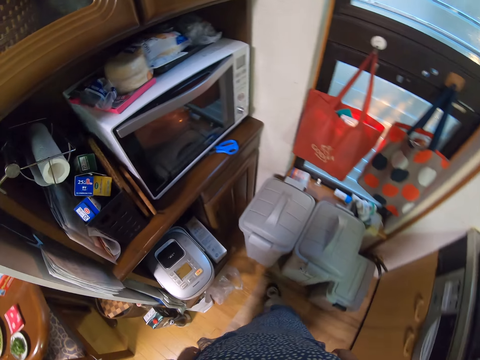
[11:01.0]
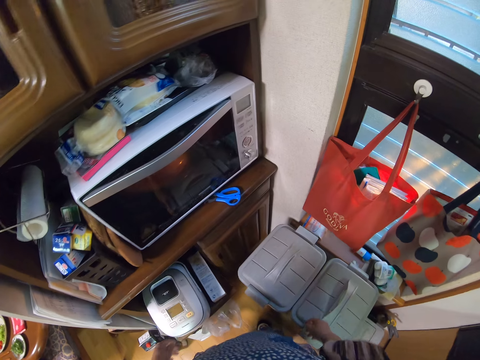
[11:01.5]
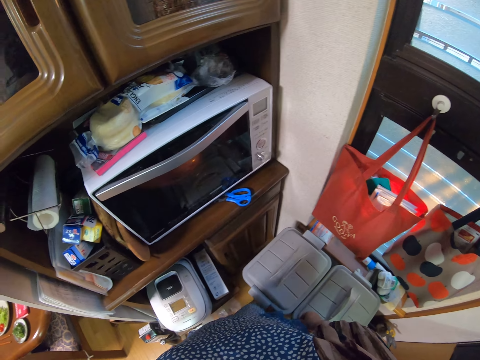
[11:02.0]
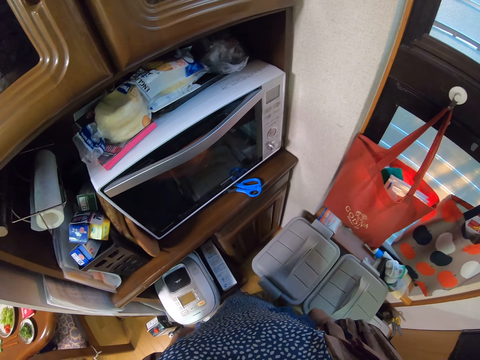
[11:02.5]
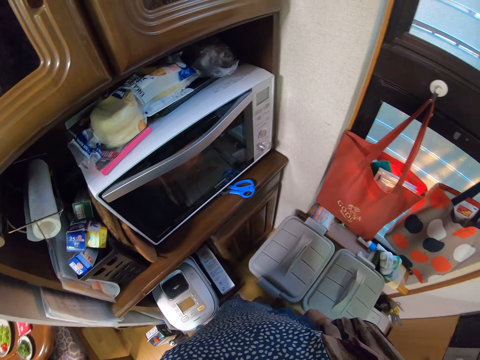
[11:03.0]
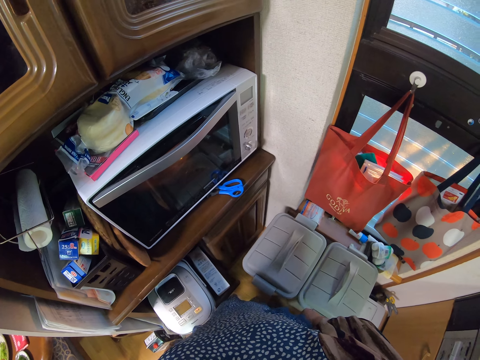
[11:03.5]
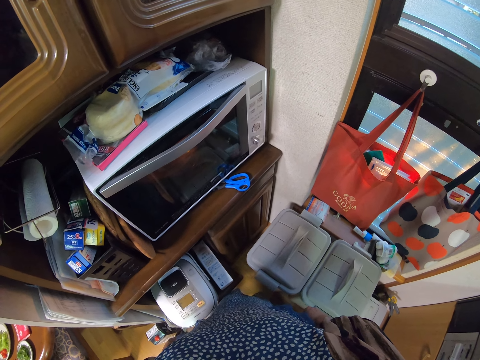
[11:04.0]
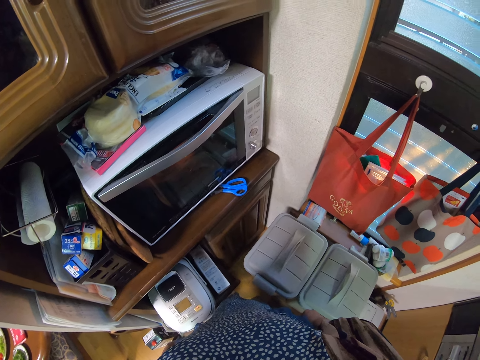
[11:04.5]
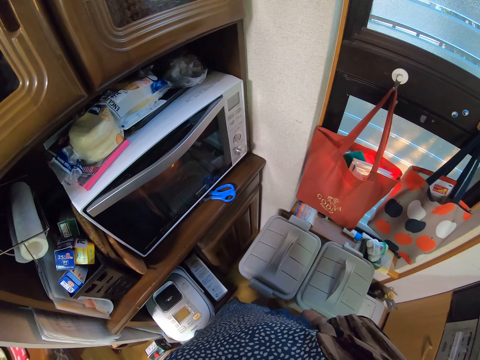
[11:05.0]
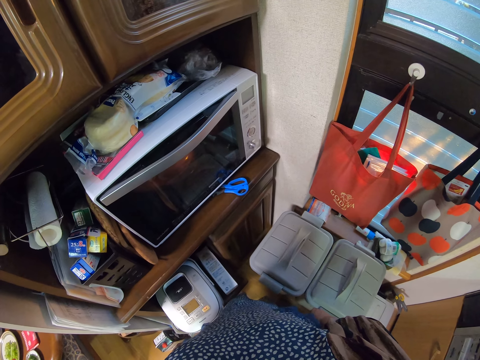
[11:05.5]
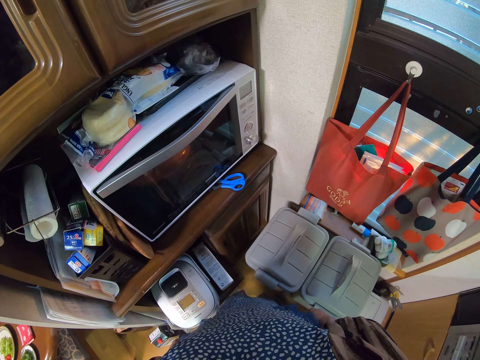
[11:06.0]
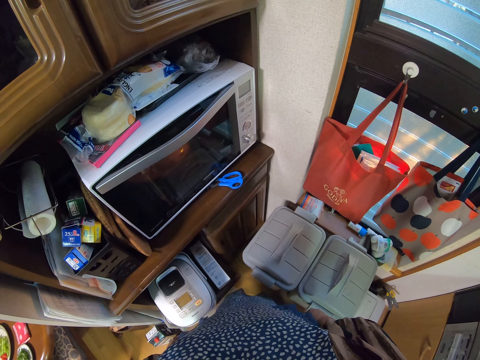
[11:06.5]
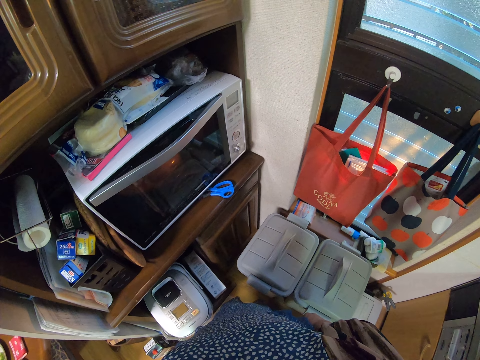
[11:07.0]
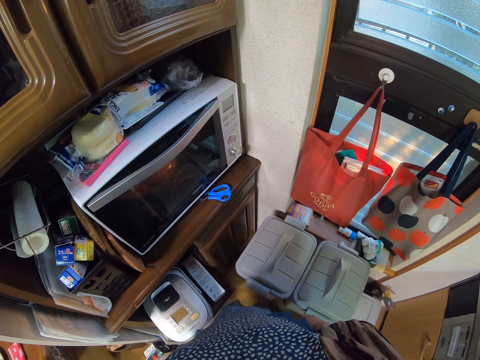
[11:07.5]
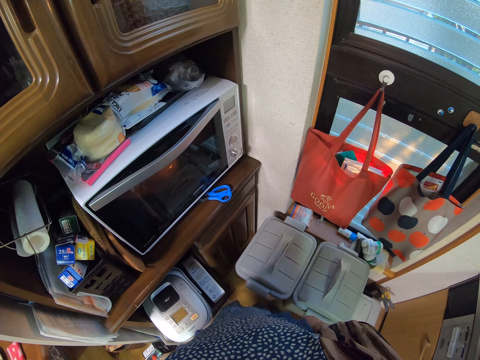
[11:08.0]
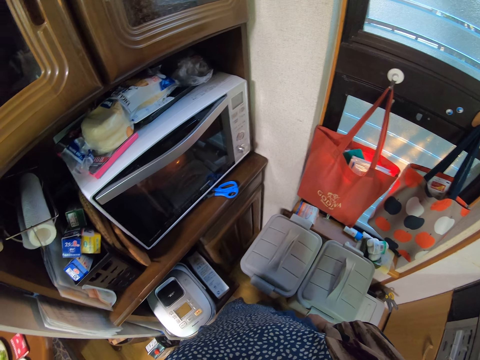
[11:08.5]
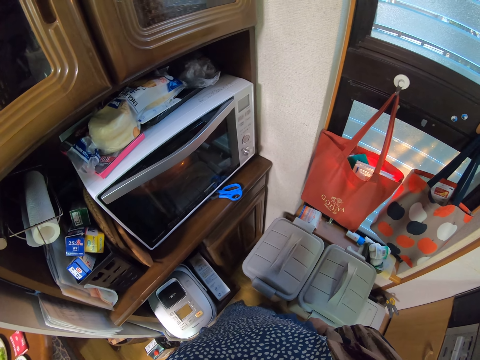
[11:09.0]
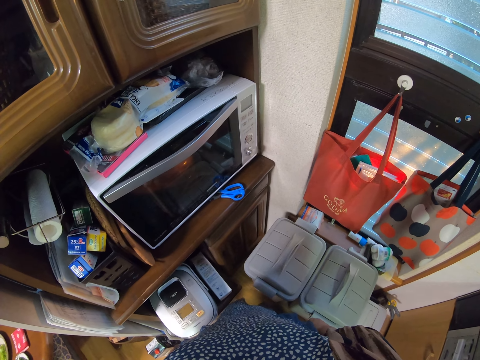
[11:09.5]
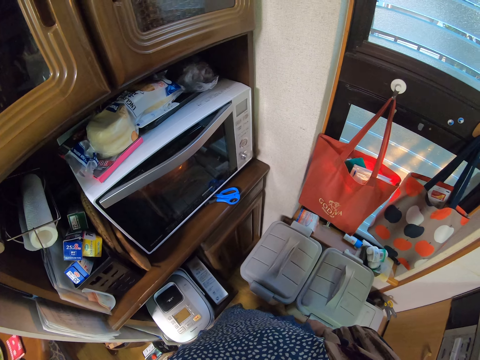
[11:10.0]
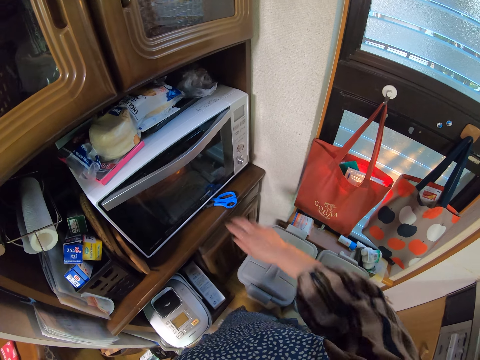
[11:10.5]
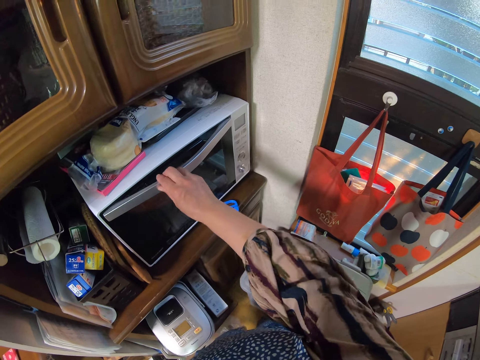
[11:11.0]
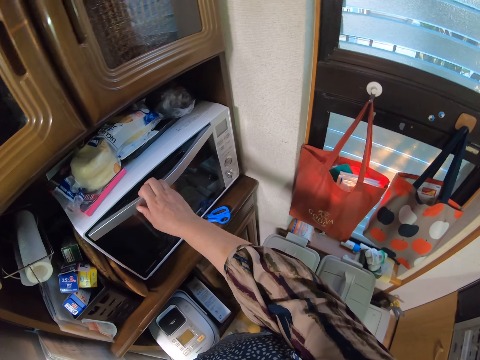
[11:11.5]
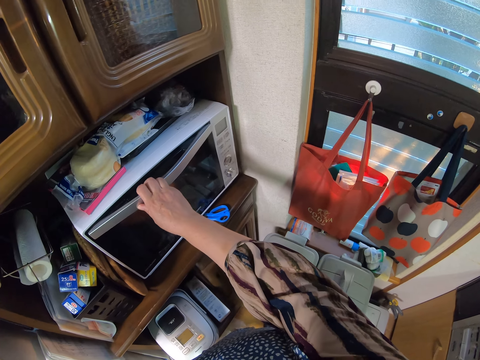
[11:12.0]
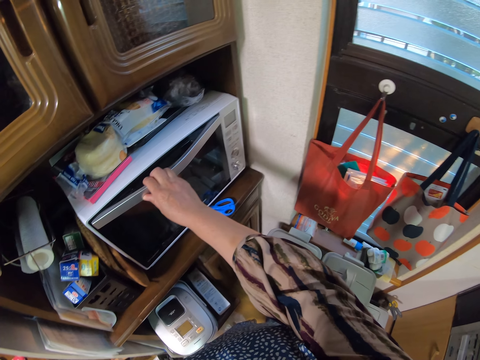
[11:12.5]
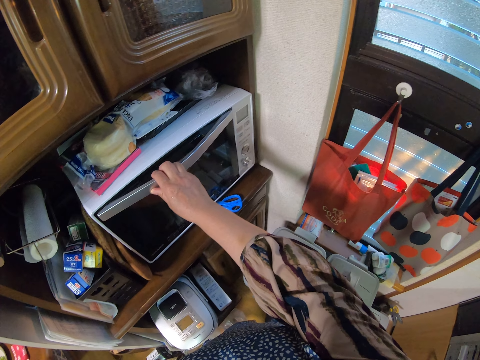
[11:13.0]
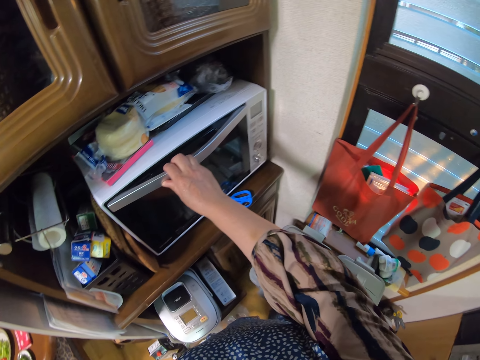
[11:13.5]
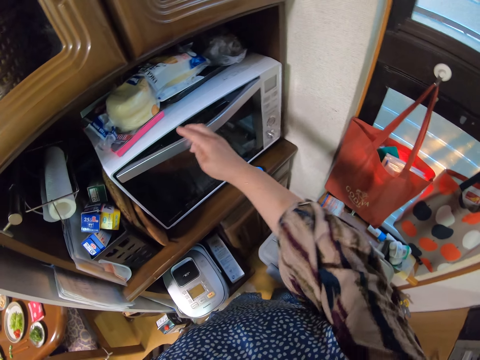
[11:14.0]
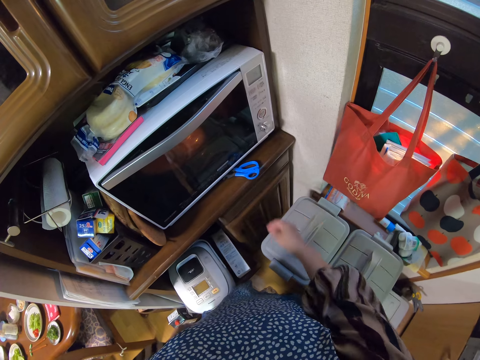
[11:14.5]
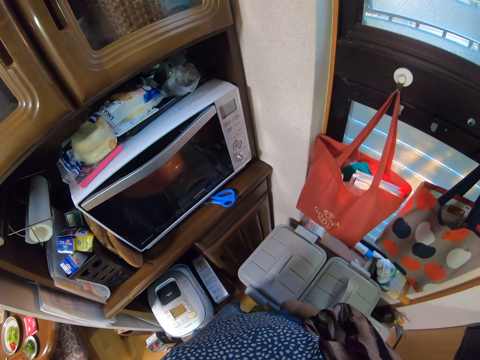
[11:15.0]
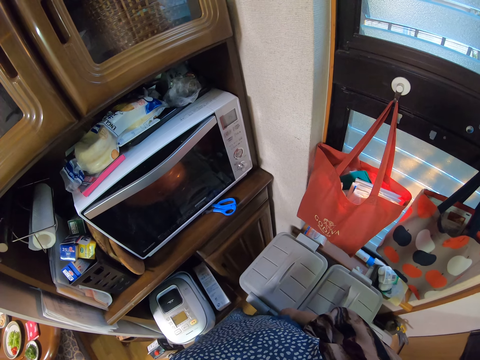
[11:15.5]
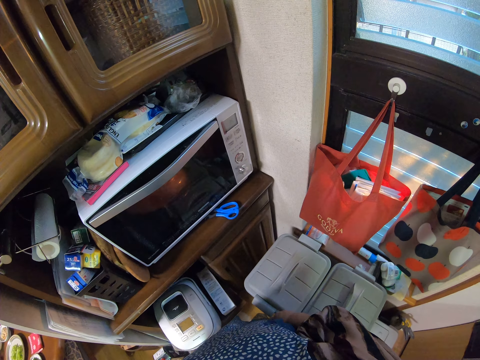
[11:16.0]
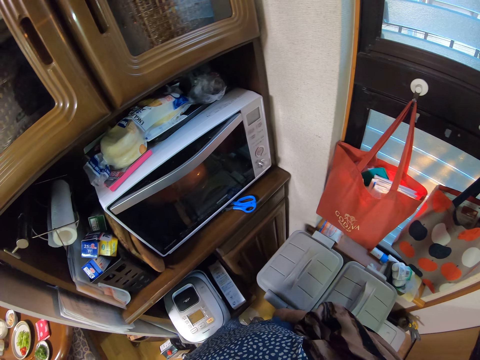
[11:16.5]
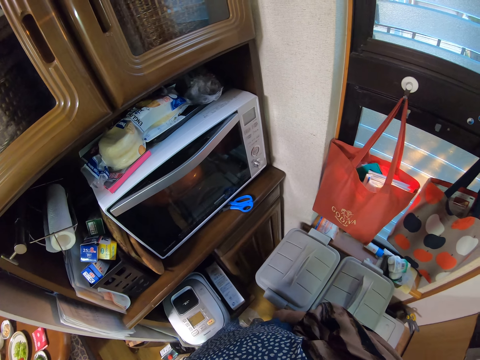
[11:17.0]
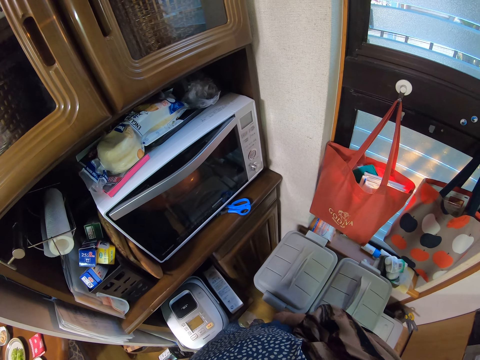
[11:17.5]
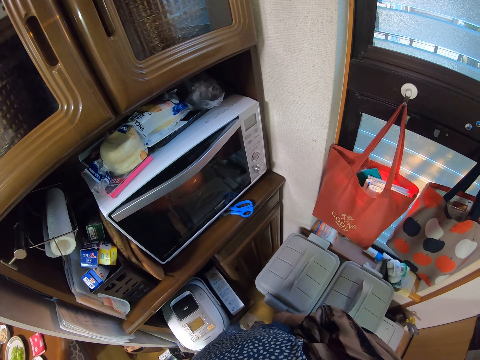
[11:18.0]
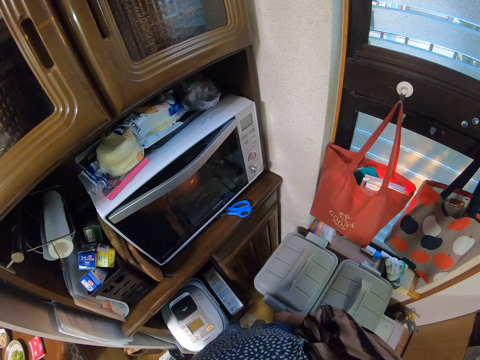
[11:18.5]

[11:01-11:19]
The camera wearer walks toward the oven or microwave. She stares at the oven. She holds the oven. She touches the microwave with her right hand. She stares at the oven. She removes her hand from the oven. She stares at the oven.

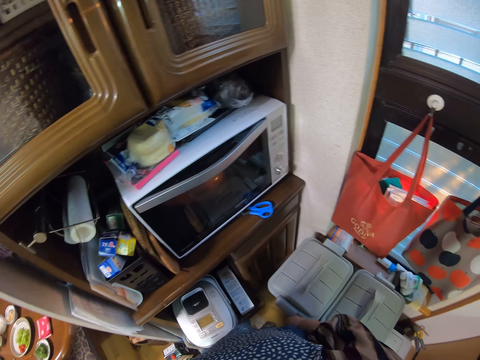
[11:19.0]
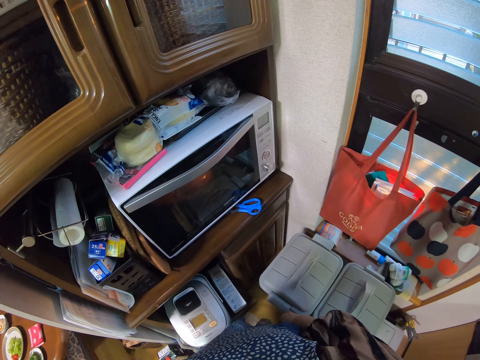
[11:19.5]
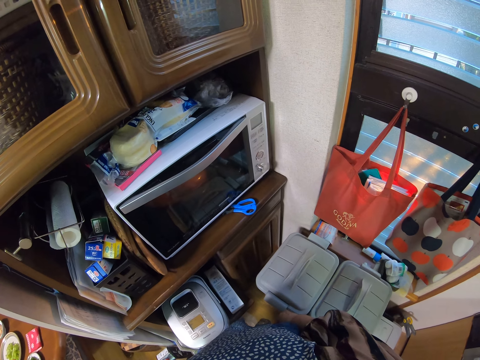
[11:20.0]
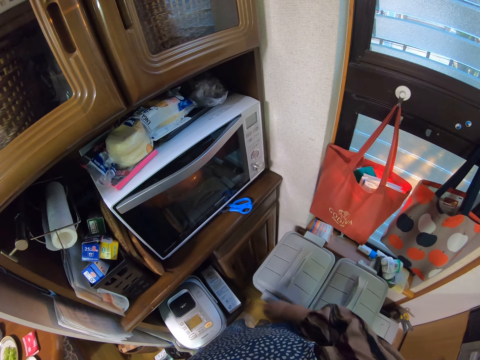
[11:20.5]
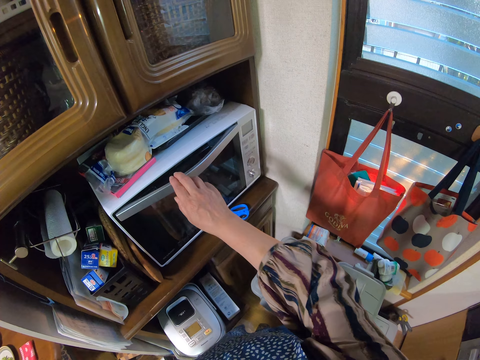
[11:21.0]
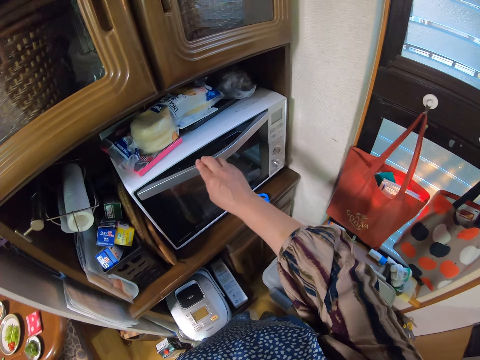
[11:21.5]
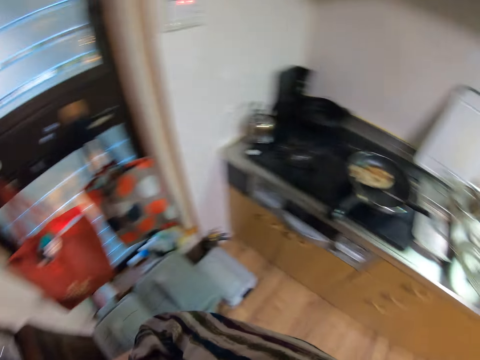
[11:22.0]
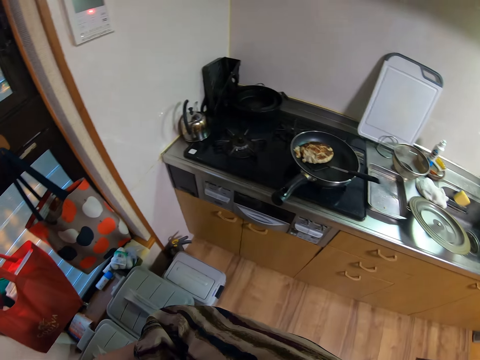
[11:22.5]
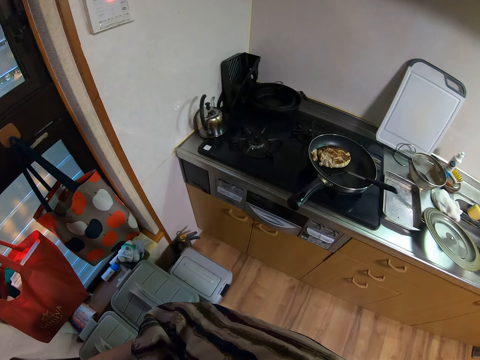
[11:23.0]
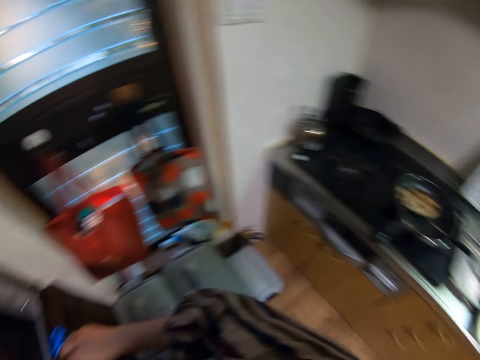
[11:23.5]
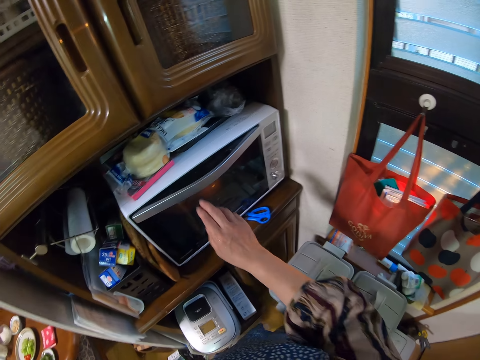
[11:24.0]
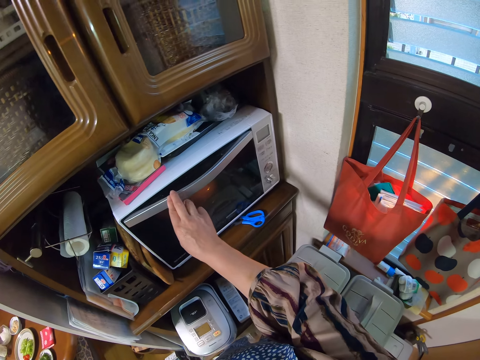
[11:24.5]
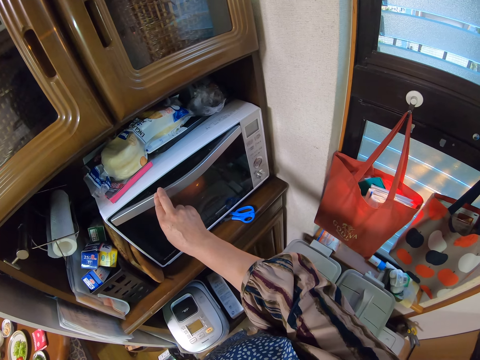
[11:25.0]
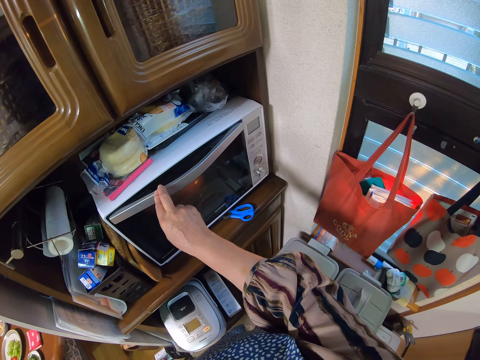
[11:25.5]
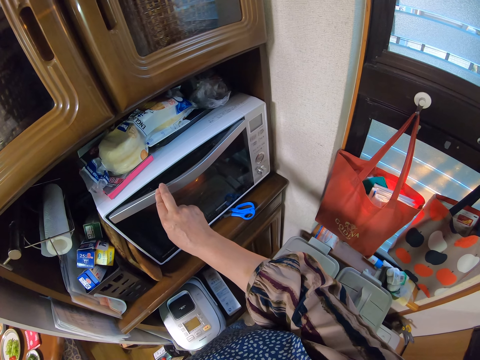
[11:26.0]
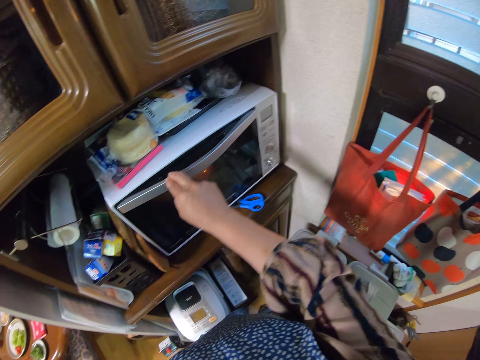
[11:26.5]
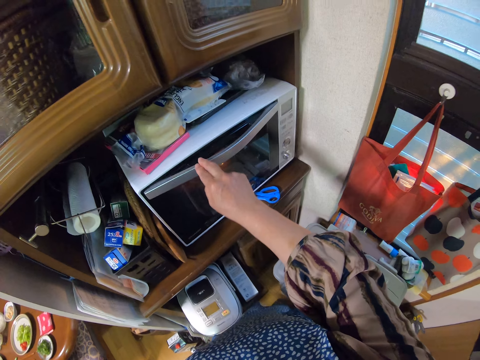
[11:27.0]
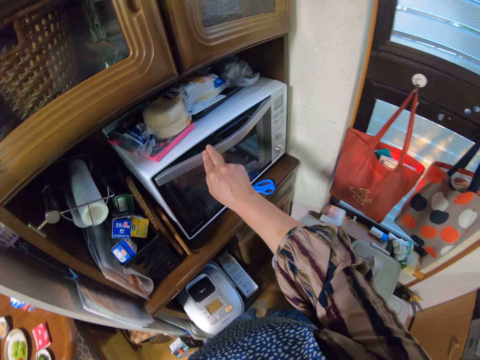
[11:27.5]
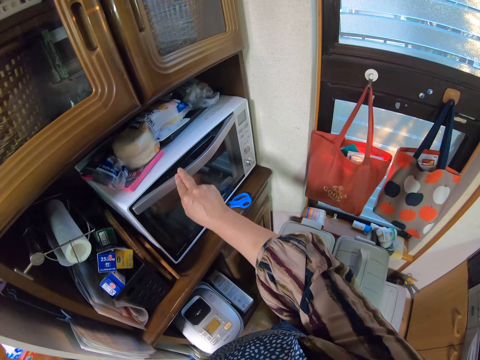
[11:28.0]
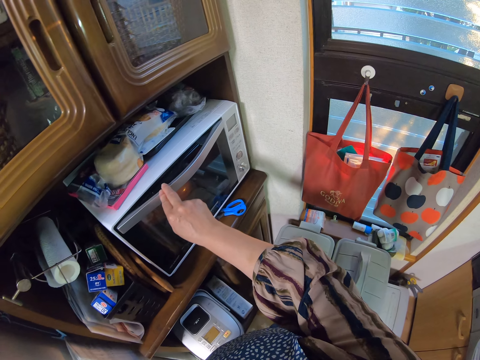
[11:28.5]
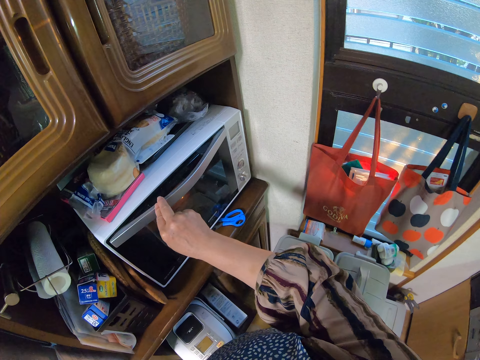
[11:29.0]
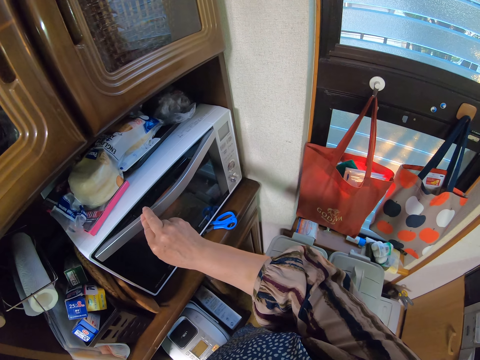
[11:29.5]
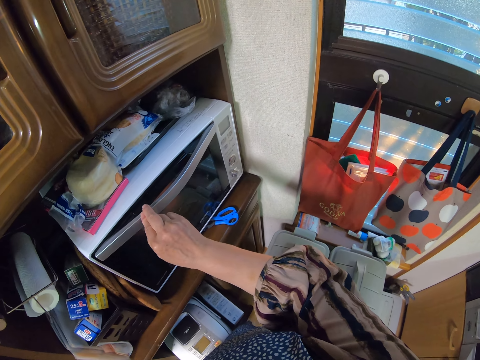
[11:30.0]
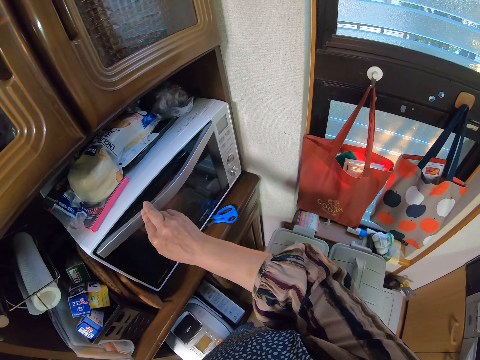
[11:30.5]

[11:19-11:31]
The camera wearer holds the oven. They look around. They stare at the skon in the frying pan. They hold the oven. They stare at the oven.
